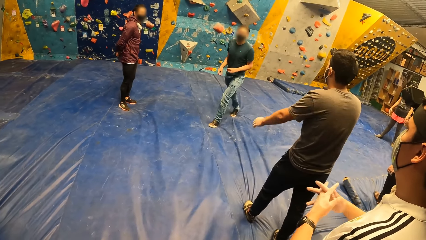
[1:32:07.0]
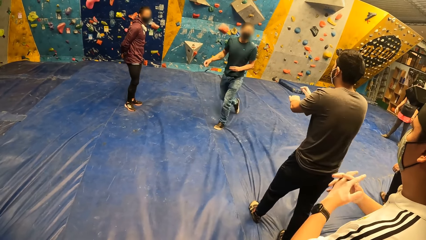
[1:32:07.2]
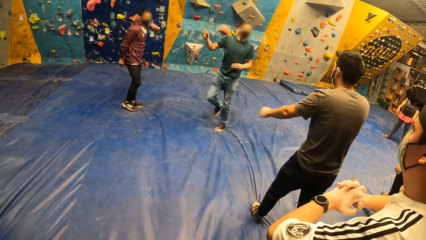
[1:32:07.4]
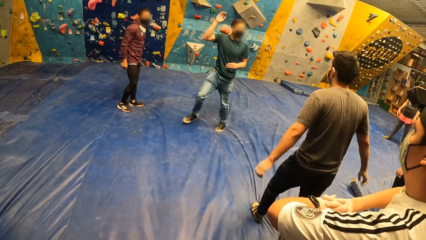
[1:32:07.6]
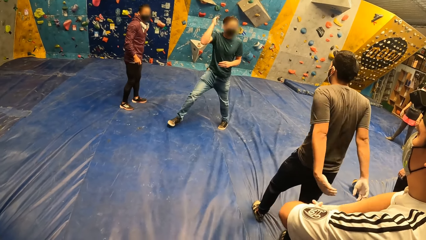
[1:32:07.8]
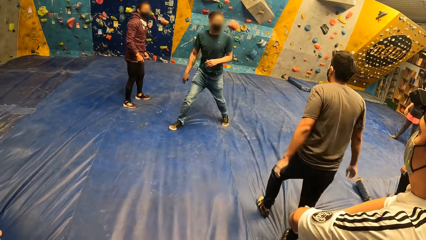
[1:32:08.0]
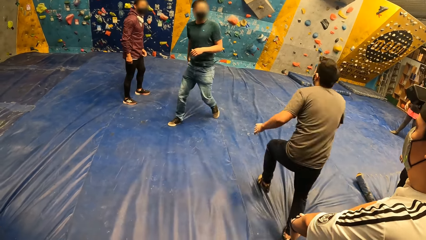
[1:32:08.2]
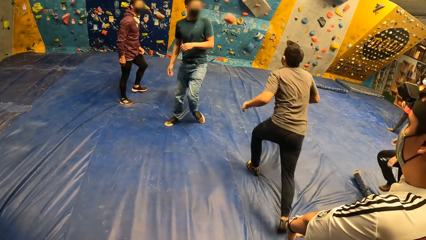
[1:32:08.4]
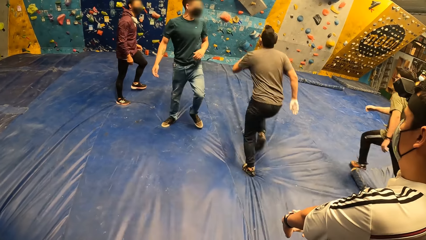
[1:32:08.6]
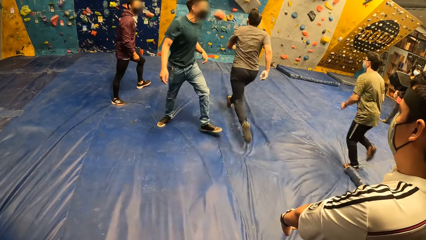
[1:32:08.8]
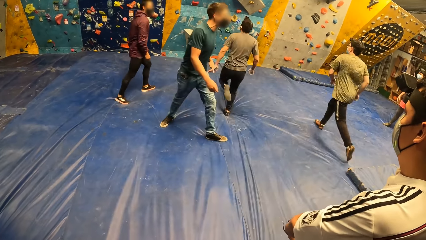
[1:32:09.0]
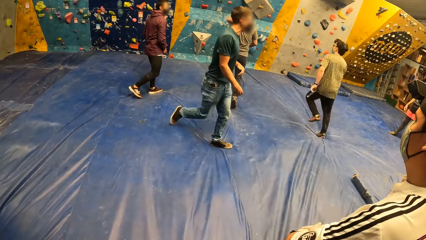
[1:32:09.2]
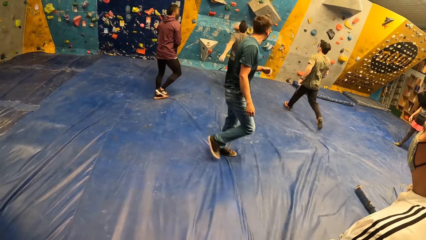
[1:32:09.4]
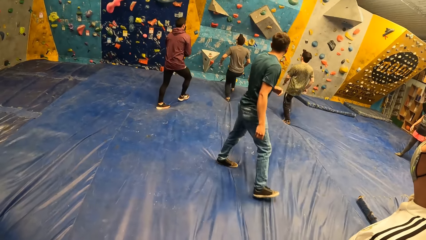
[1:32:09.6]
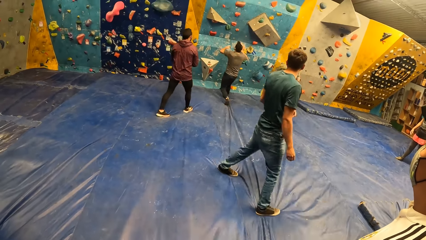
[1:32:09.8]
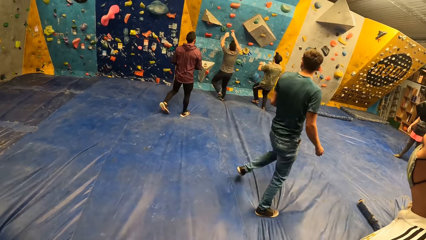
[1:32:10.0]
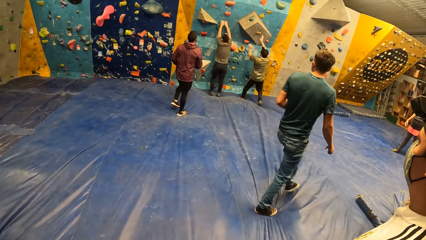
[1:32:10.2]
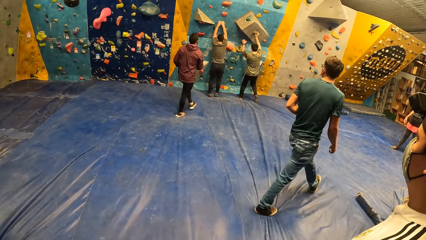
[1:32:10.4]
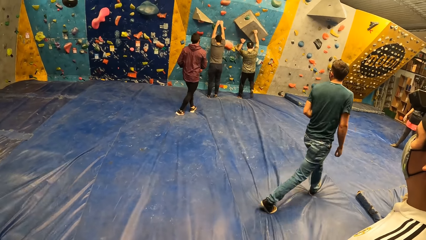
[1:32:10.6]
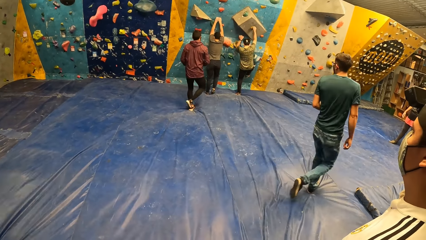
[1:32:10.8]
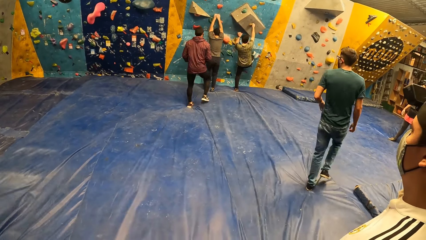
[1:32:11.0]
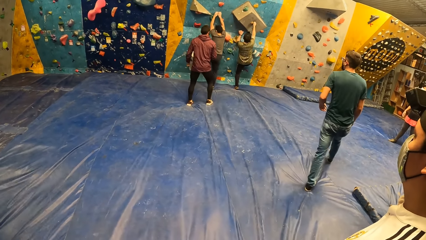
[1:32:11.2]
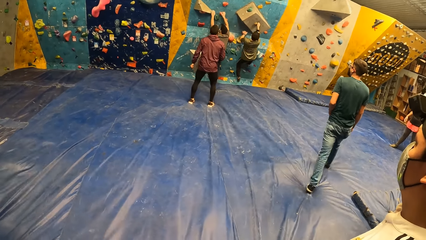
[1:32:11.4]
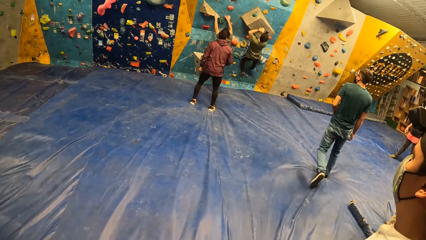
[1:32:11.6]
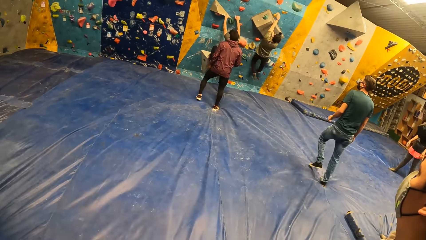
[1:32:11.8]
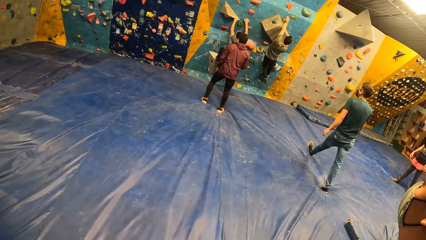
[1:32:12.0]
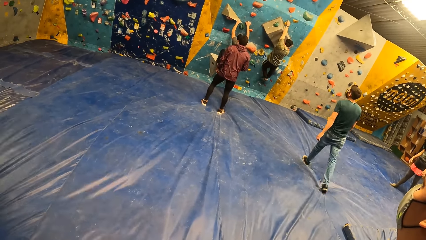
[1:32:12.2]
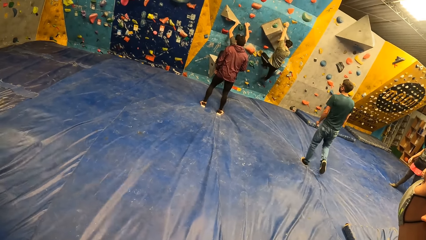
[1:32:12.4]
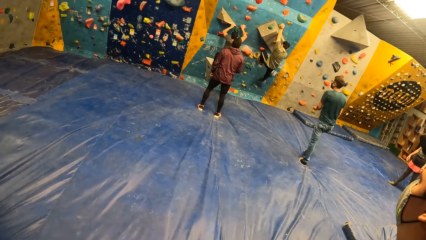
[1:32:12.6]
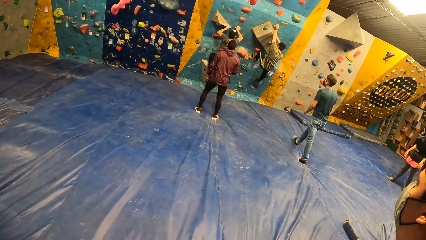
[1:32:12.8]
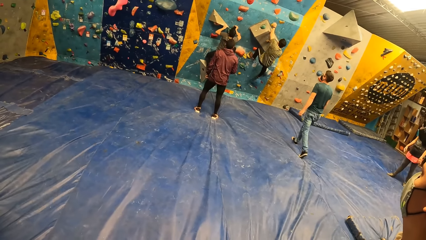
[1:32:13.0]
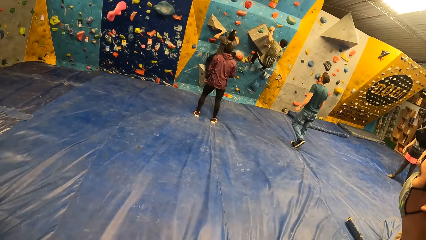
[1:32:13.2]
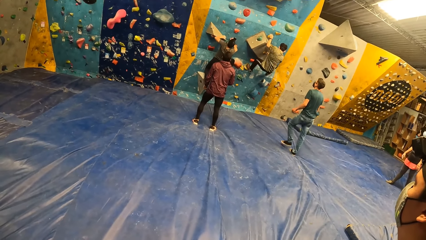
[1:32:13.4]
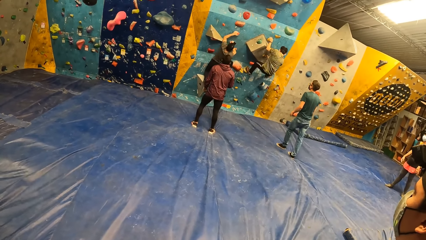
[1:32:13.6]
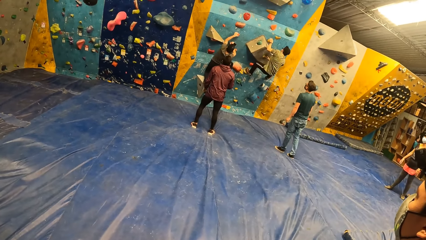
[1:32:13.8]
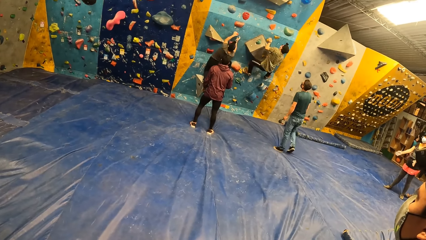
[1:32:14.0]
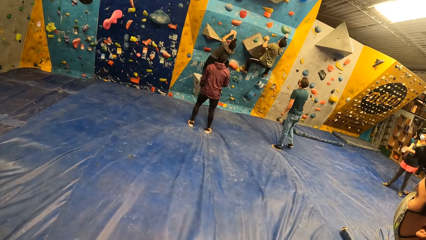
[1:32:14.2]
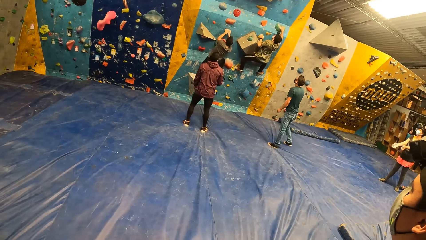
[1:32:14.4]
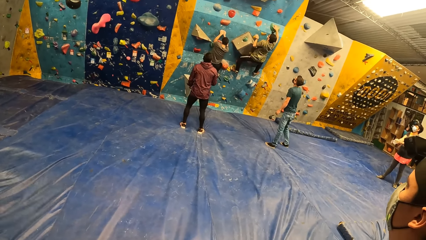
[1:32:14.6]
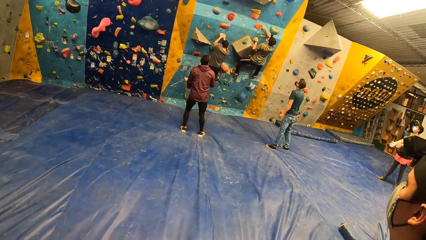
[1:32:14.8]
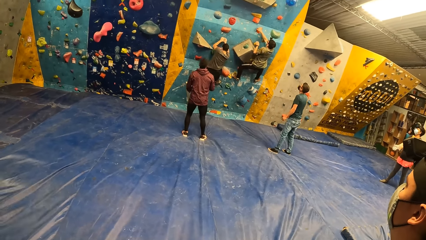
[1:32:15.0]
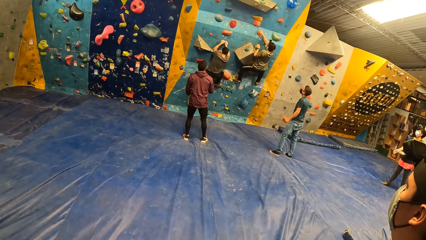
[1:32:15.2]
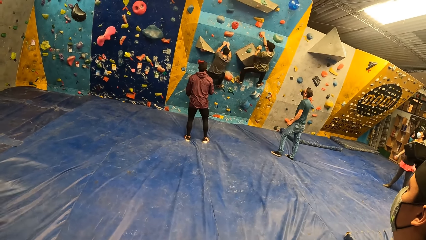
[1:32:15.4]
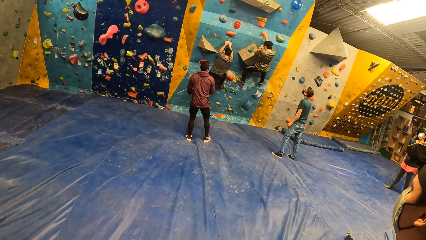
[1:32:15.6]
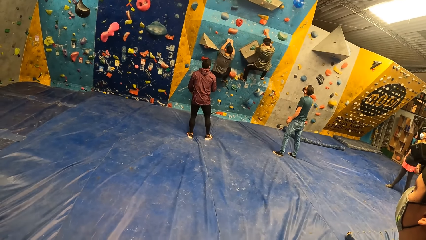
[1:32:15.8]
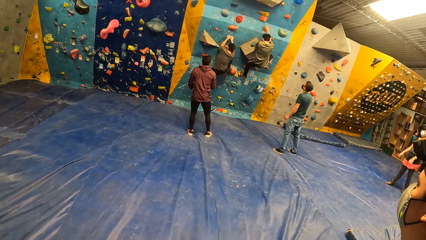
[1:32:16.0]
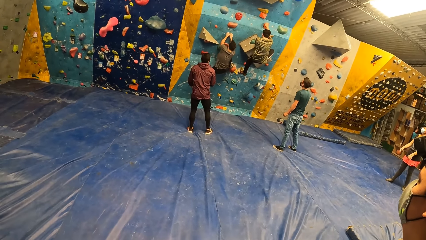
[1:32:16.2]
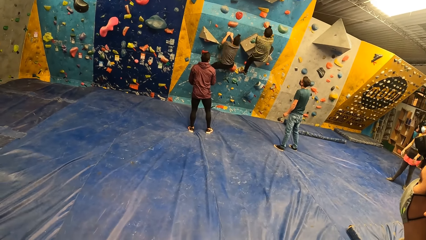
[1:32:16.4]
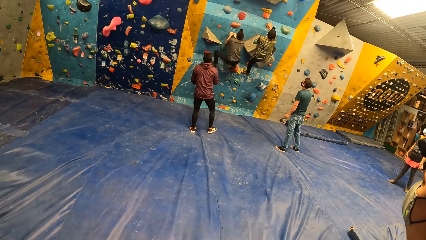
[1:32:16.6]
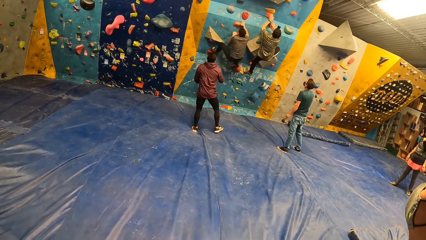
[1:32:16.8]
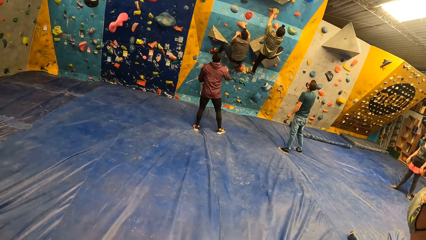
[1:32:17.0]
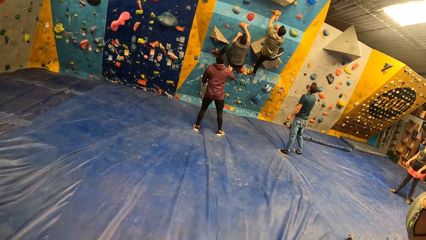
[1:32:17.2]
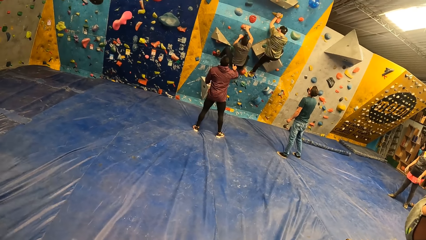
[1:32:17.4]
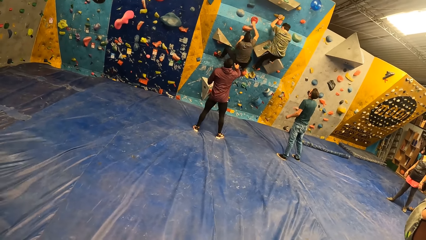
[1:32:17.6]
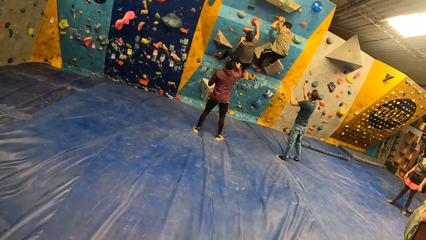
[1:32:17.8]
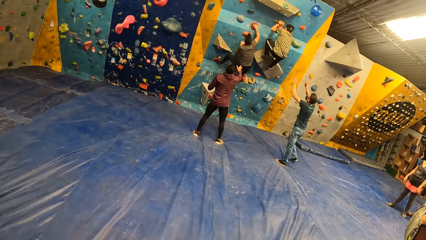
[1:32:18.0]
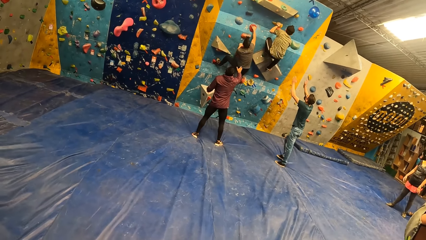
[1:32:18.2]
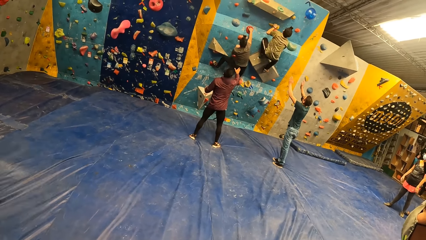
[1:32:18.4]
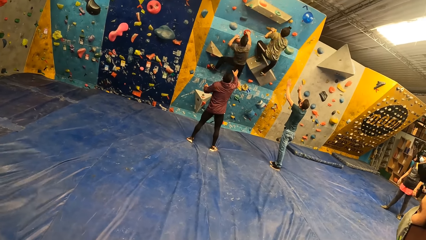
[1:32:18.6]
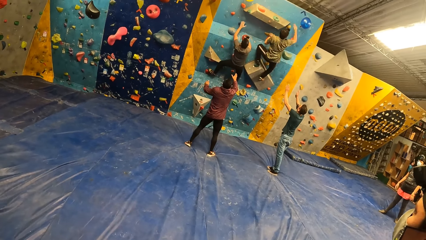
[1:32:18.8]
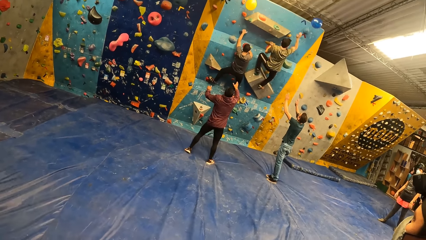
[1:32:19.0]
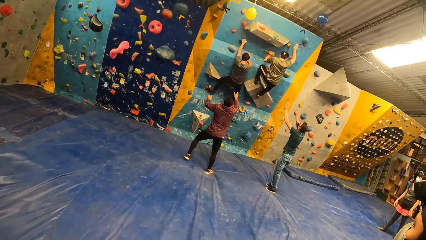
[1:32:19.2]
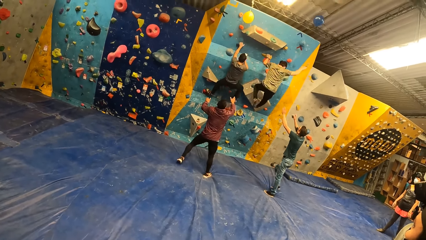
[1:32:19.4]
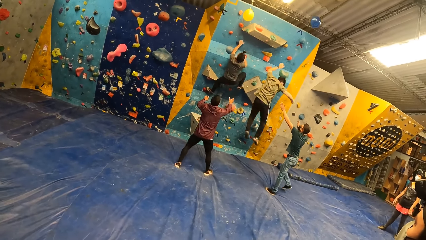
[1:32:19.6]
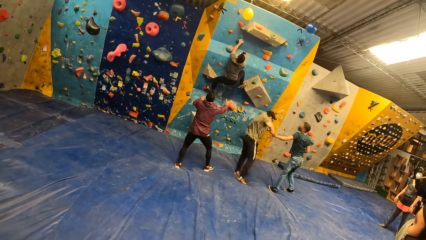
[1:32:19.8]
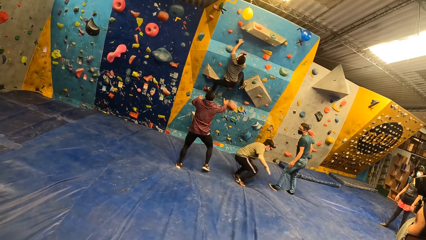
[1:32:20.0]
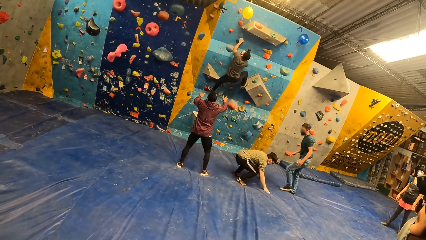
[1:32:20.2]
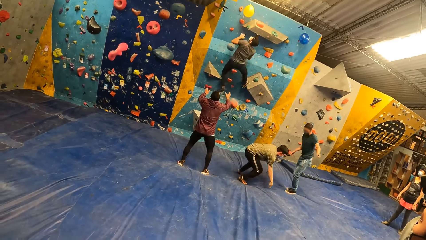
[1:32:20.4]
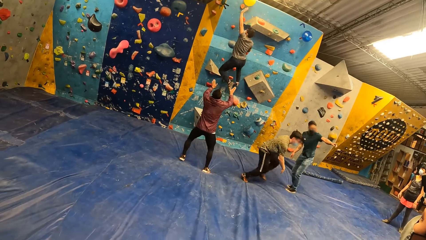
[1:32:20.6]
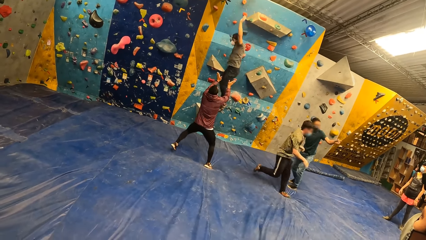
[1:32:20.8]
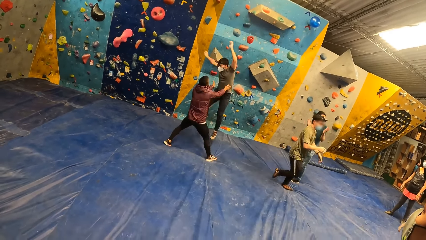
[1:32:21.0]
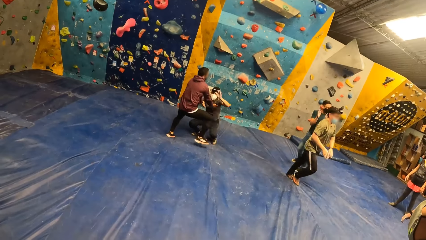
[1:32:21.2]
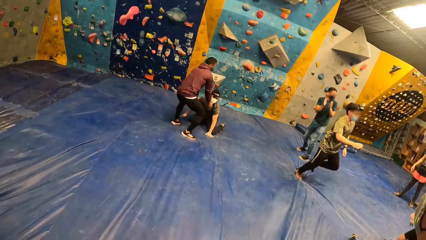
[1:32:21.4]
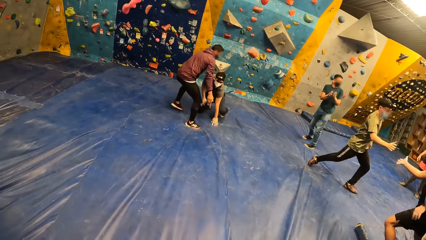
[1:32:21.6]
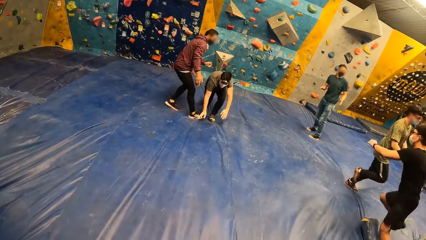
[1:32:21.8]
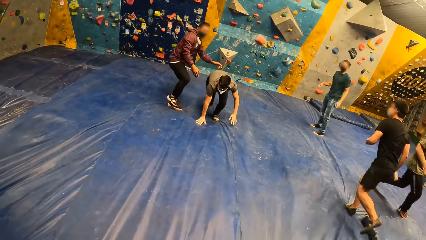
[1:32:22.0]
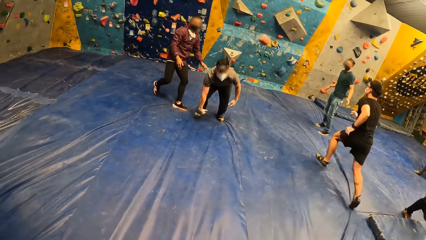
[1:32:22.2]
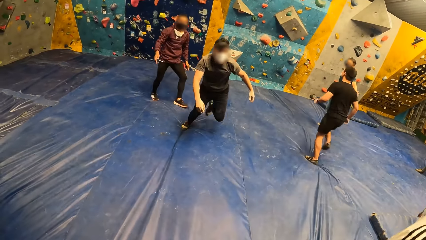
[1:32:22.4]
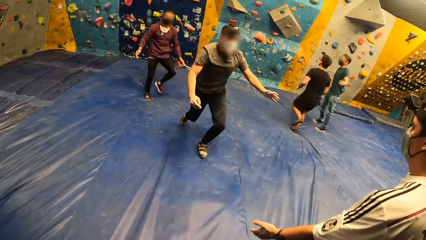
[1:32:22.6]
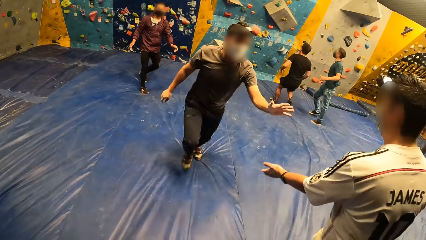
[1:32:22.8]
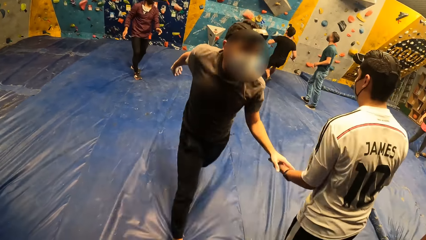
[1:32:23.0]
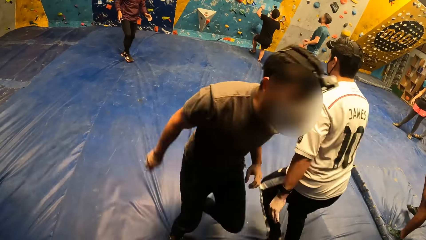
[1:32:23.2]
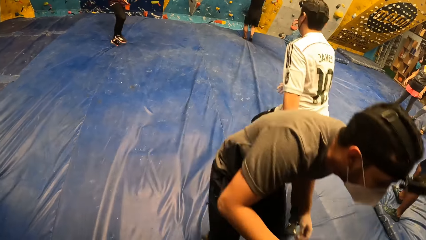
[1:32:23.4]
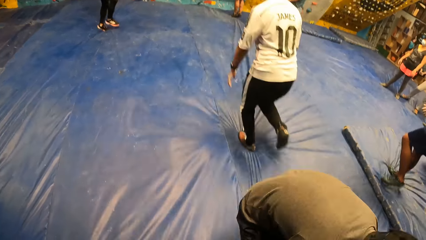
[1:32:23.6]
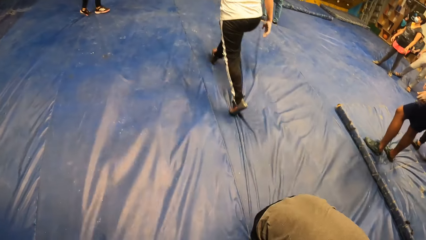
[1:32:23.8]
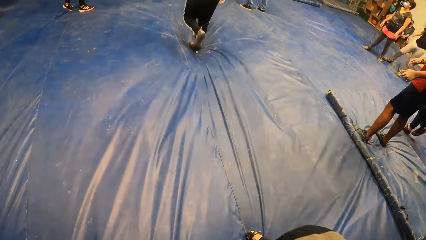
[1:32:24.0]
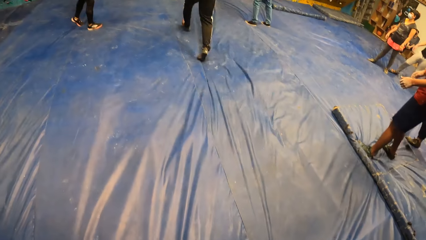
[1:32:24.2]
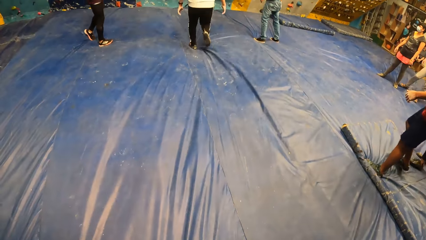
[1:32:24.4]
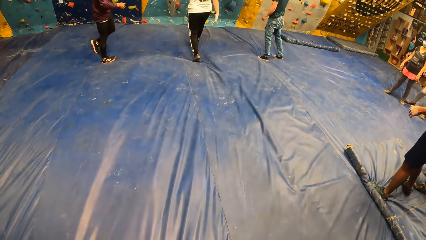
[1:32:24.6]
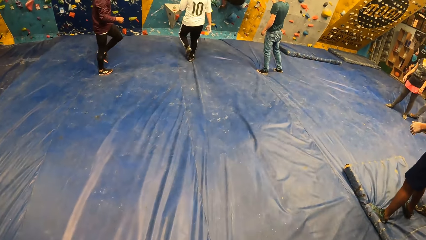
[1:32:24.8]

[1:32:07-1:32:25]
A man and another man run on the crash pad. The first man climbs up the bouldering wall with both hands. The second man climbs up the bouldering wall with both hands. The first man hits a balloon at the top of the bouldering wall with his right hand and jumps off the bouldering wall to the crash pad. The second man hits the balloon at the top of the bouldering wall with his left hand and jumps off the bouldering wall to the crash pad. The first man touches a third man with his right hand. The second man touches a fourth man with his left hand. The third man climbs up the bouldering wall with both hands.
